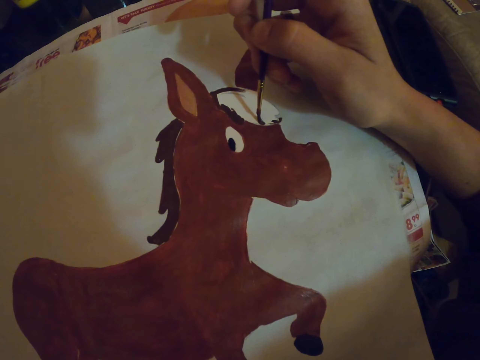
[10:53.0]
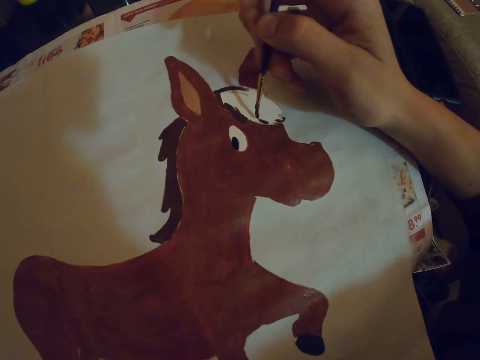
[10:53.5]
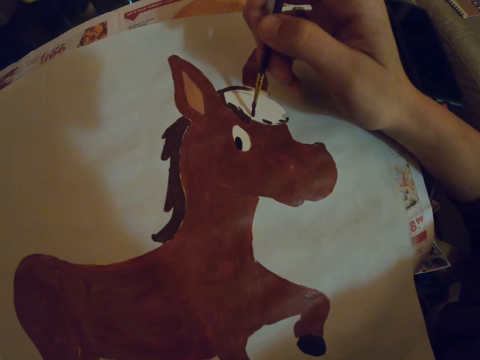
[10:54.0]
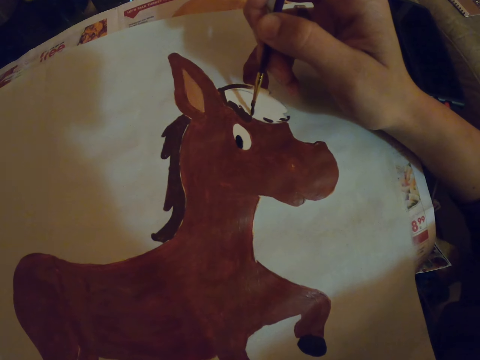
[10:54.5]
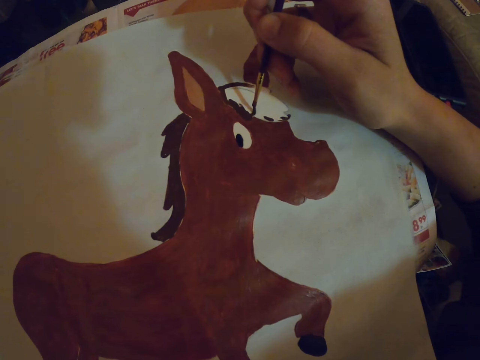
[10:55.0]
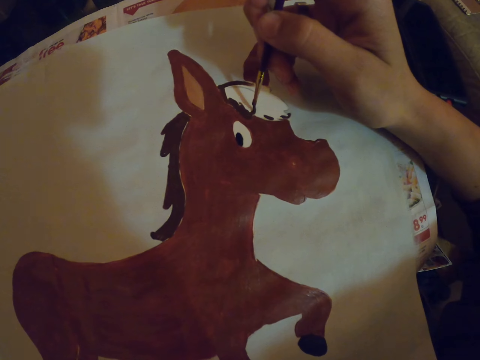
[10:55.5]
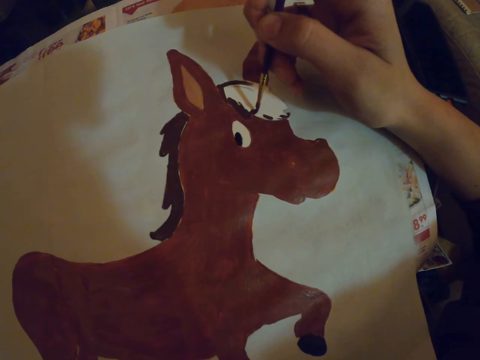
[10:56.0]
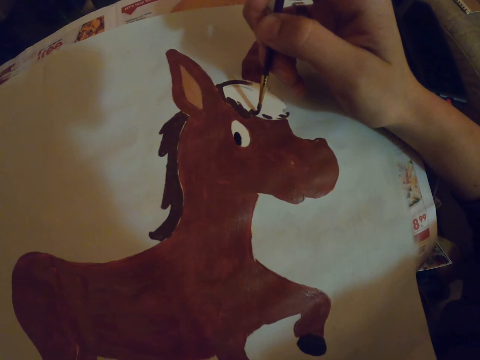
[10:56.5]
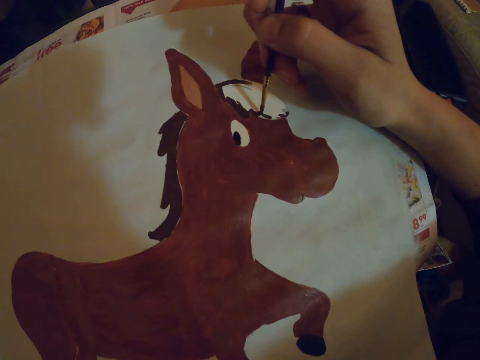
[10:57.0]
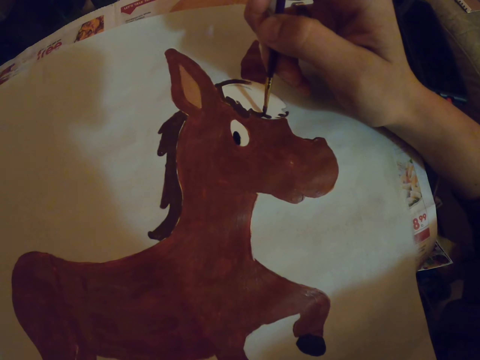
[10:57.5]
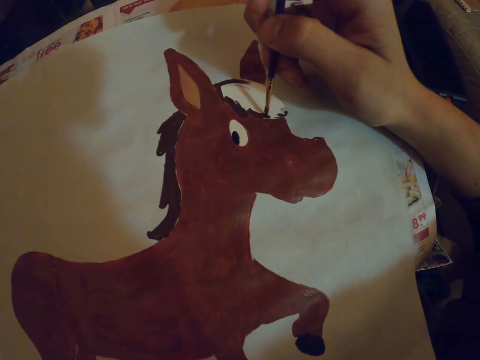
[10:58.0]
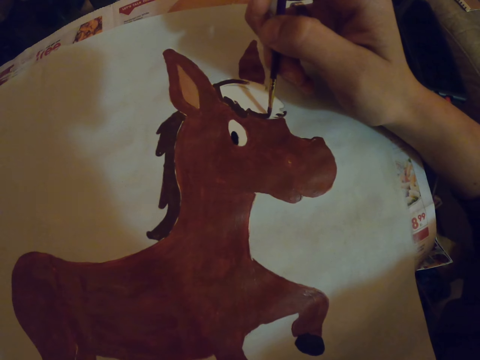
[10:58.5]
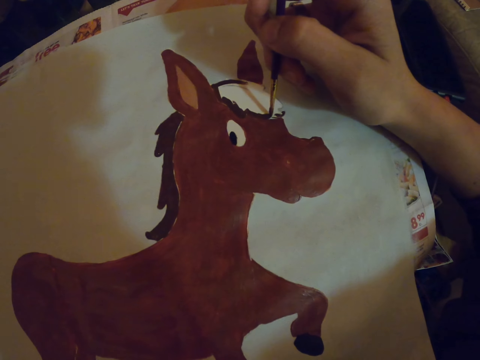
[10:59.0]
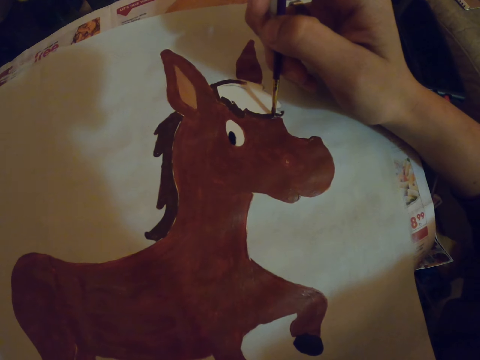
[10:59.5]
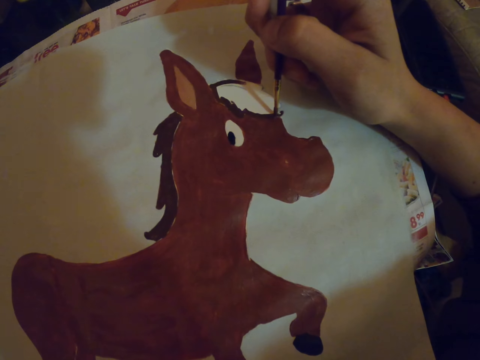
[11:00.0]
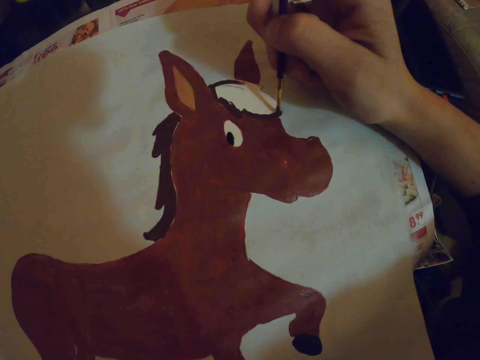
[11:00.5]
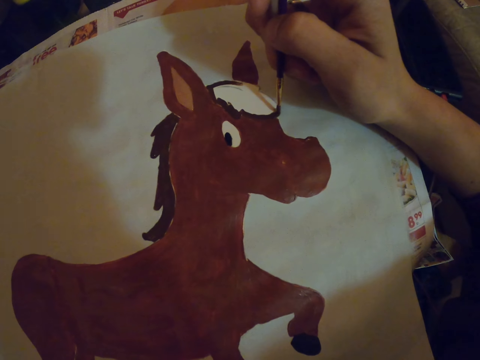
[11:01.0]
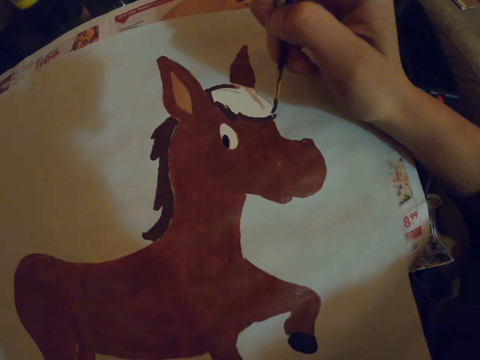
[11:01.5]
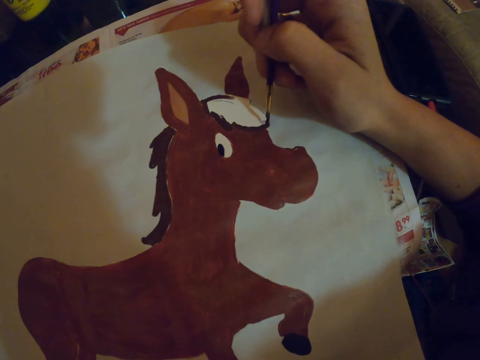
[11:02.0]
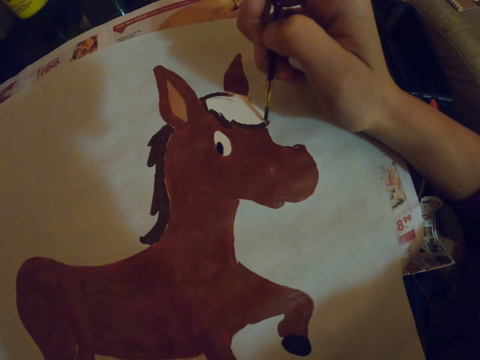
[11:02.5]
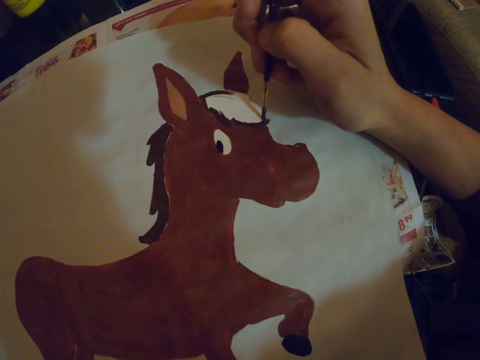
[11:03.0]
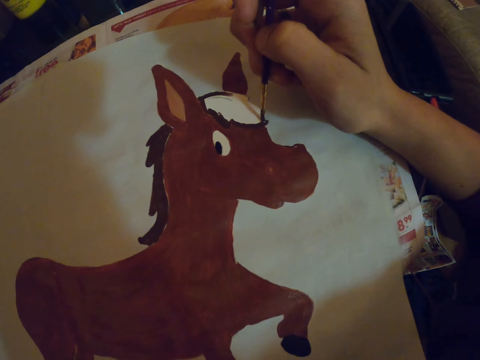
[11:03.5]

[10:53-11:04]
The camera wearer paints a picture on the paper.

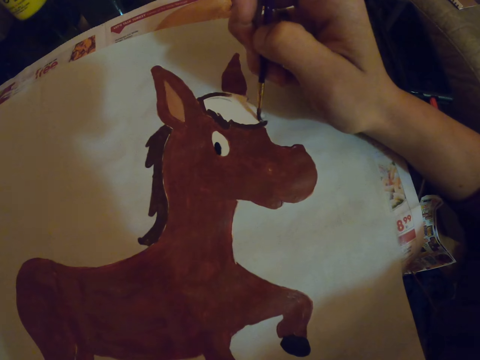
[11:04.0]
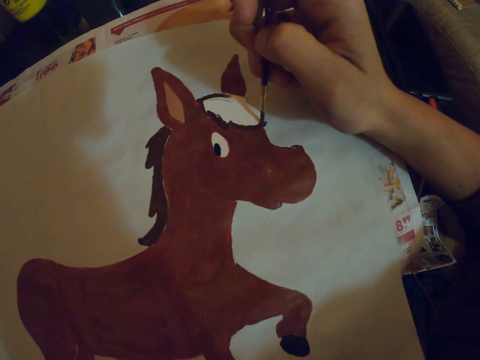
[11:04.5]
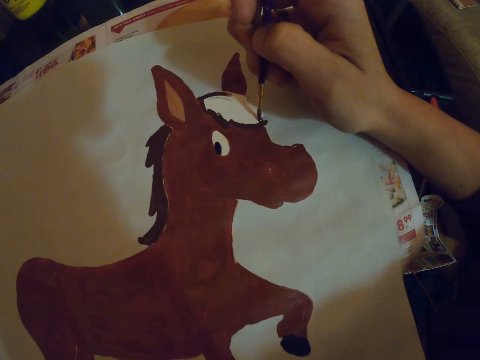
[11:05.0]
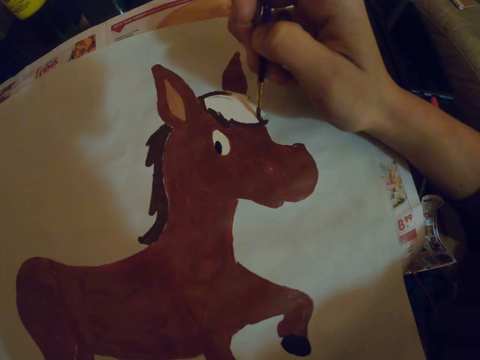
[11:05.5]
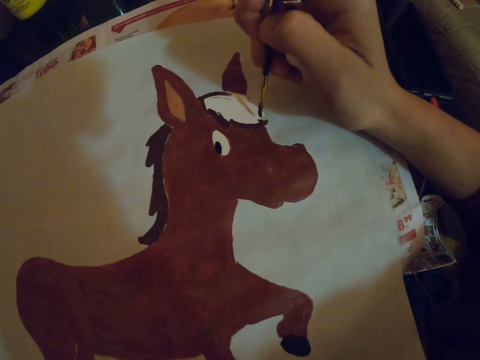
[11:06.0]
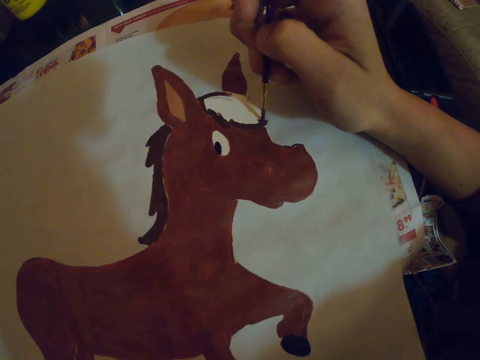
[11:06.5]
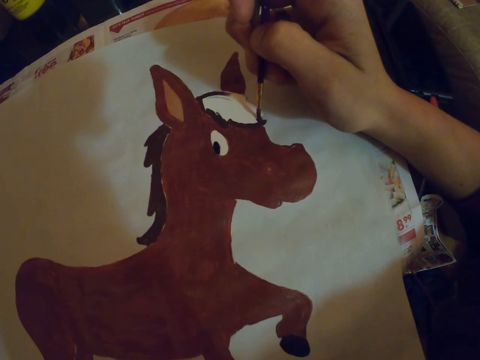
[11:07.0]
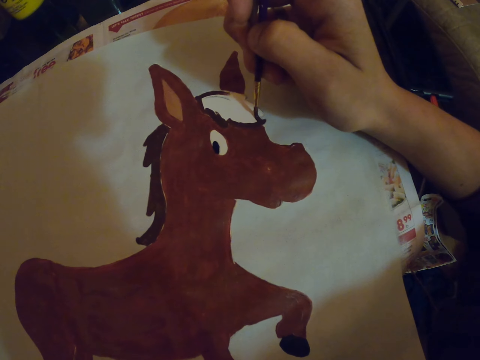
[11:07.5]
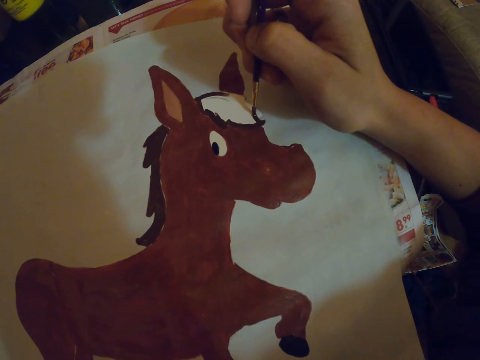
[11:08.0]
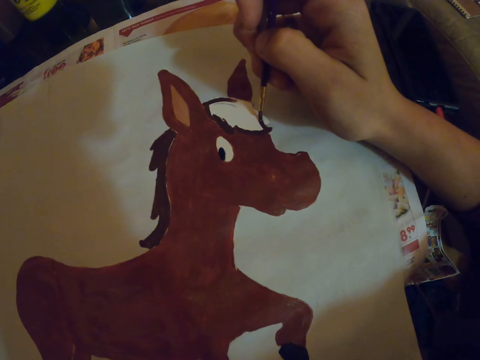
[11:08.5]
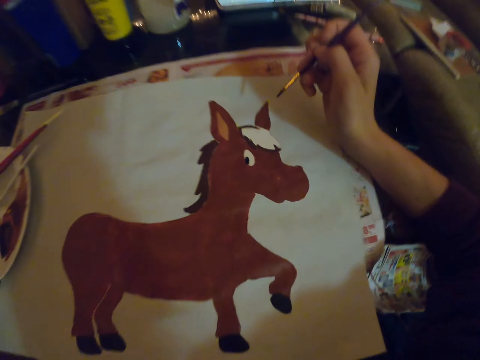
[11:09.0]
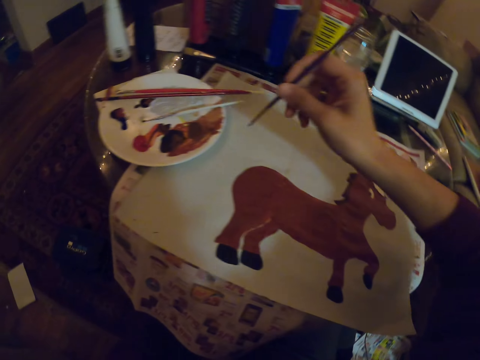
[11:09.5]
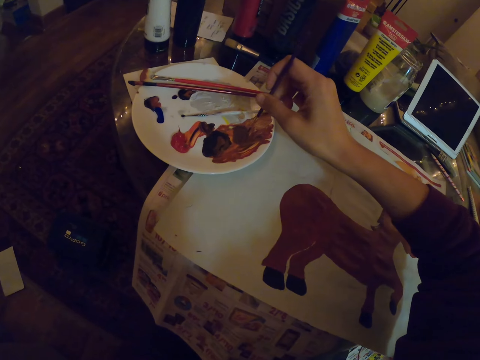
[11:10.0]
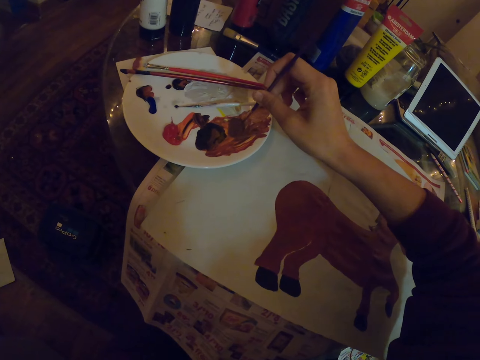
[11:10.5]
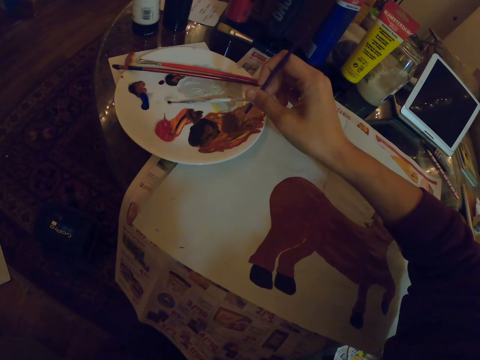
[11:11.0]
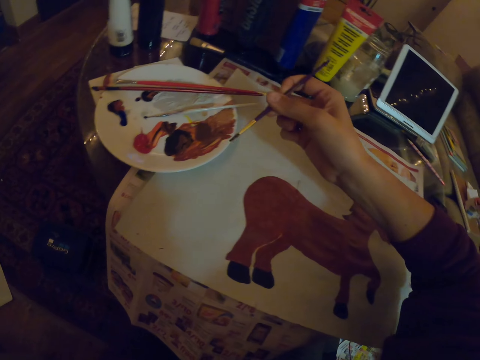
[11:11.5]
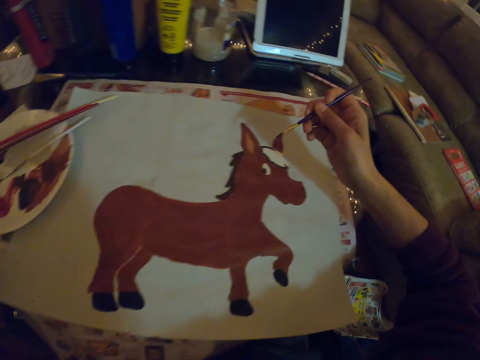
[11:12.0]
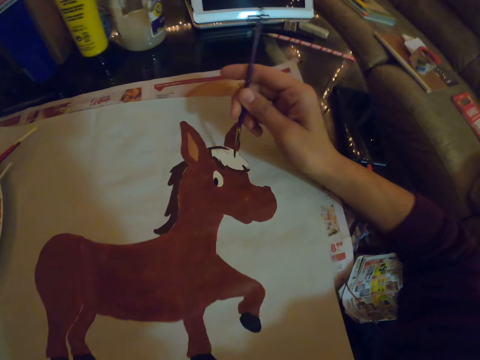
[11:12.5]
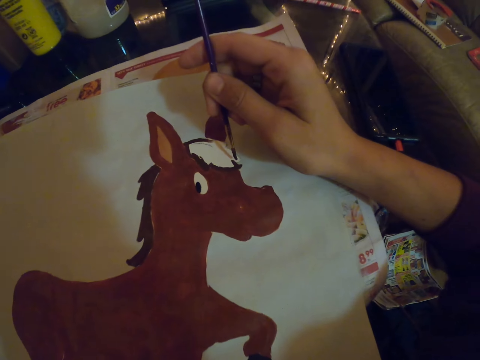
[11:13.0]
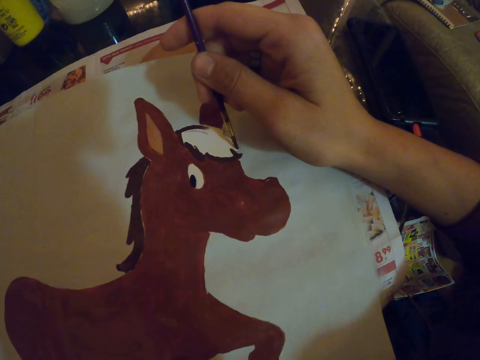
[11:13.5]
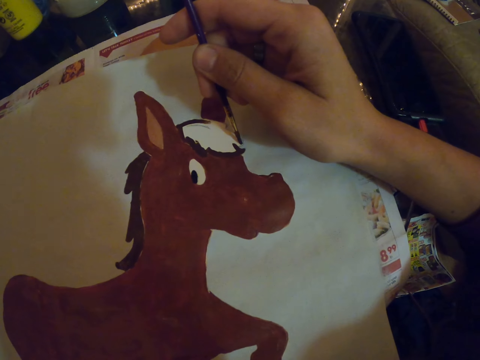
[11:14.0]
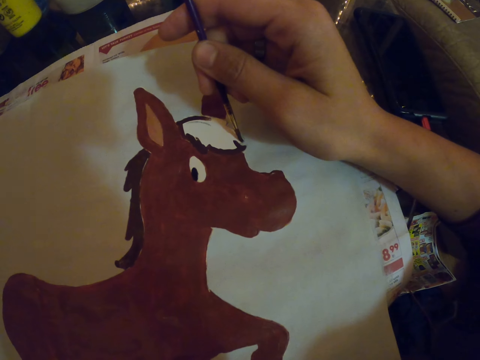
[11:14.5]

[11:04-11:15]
The camera wearer turns to the side. They hold a paint brush. They dip the paint brush in the paint plate. They take the paint in the plate. They remove the paint brush from the plate. They turn to the side. They paint the drawing with the paint brush.

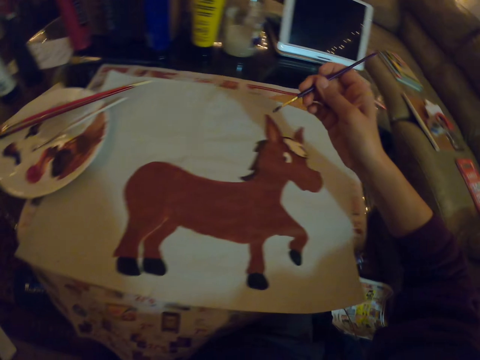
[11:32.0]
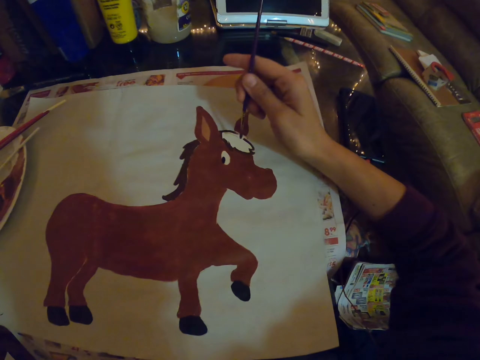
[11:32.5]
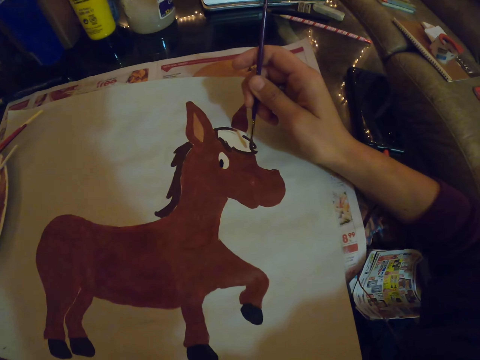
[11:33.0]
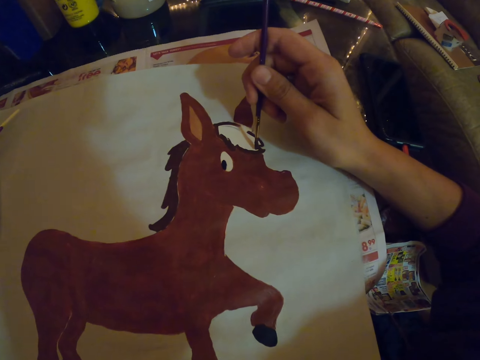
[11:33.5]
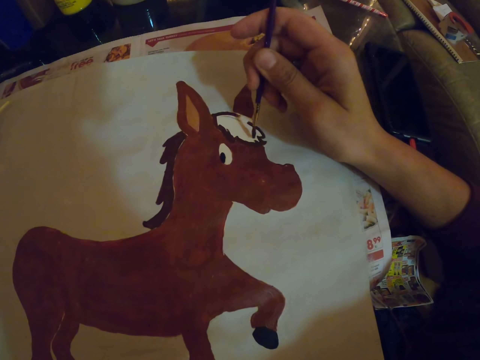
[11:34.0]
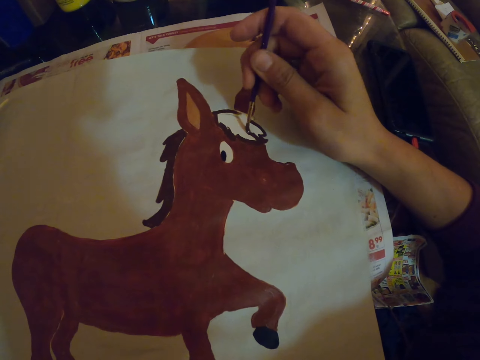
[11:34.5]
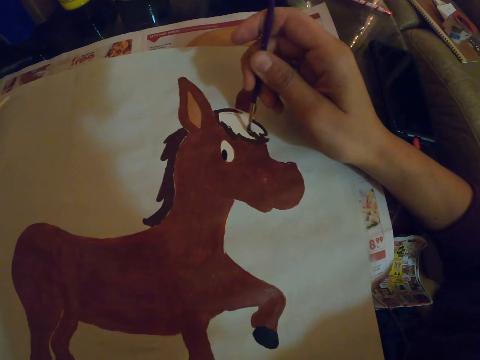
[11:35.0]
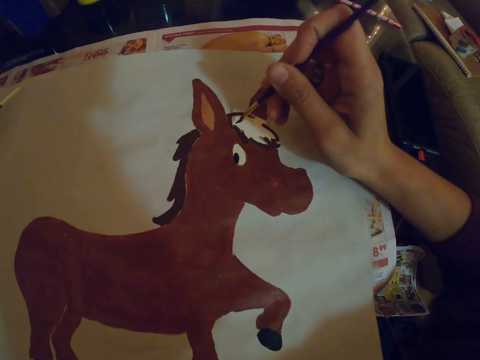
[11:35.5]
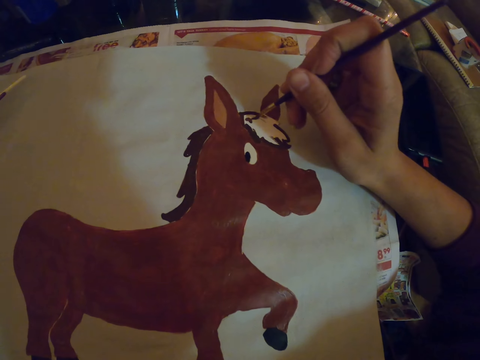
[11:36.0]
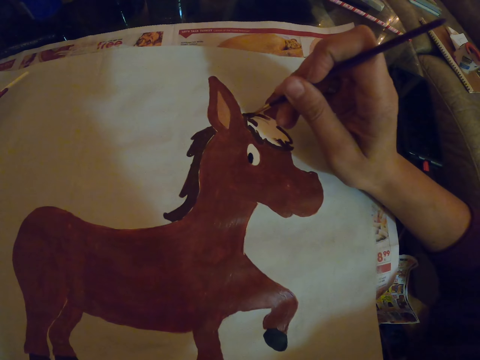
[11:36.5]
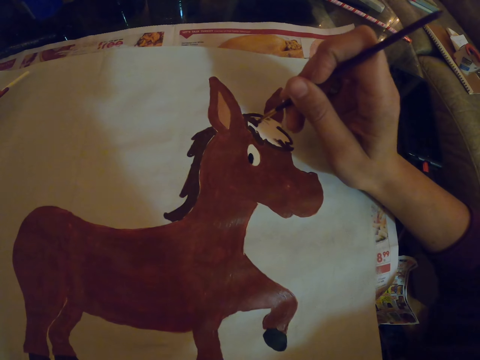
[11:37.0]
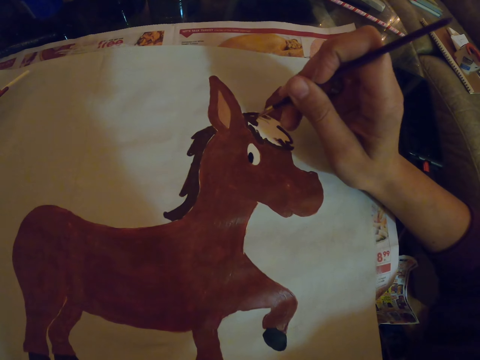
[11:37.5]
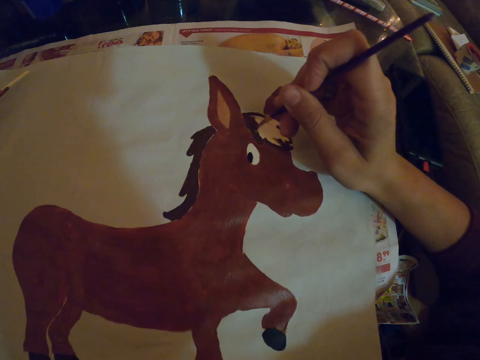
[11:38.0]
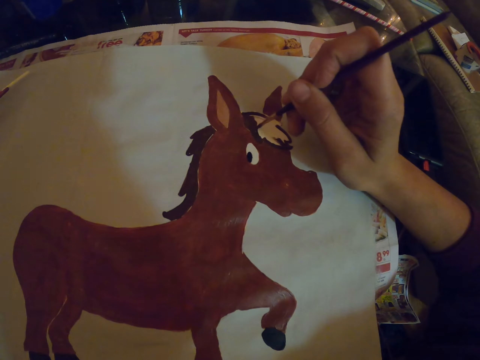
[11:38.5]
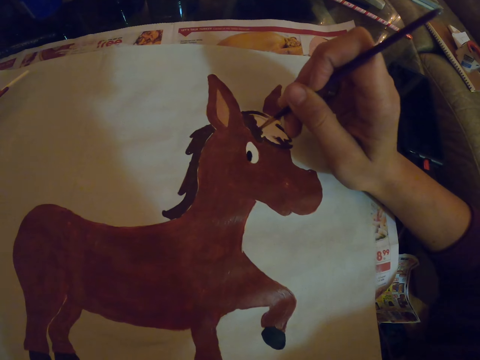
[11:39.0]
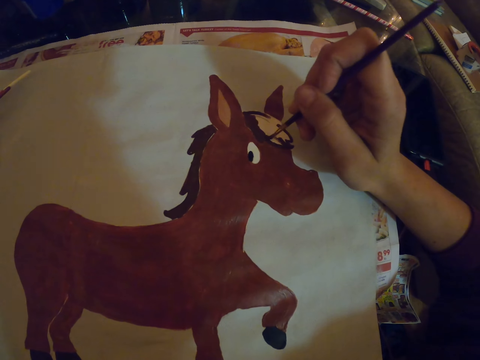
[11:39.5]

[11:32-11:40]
The camera wearer removes the paint brush from the paint plate. They turn to the side. They paint the drawing on the paper with the paint brush.
